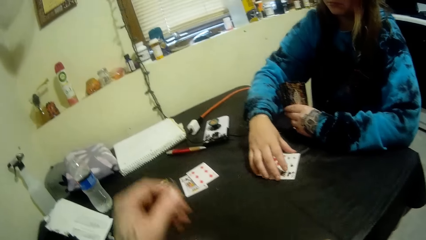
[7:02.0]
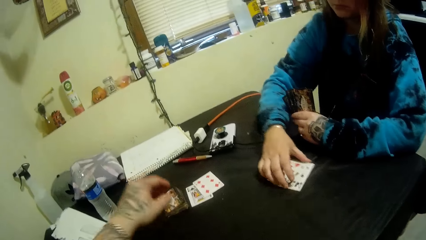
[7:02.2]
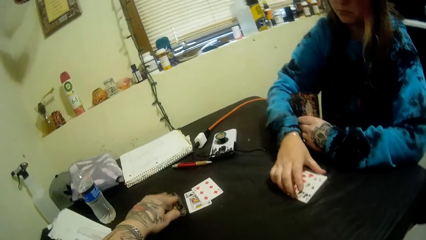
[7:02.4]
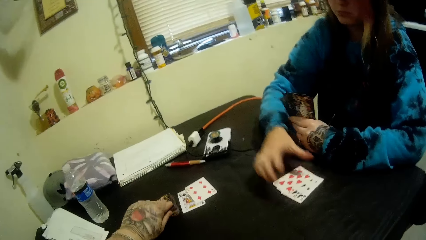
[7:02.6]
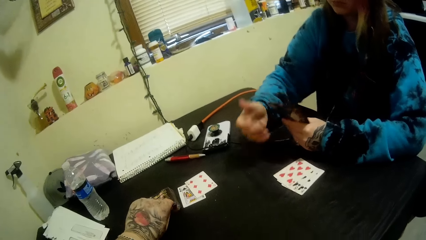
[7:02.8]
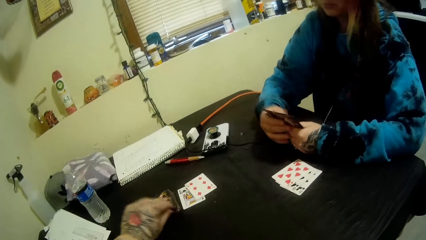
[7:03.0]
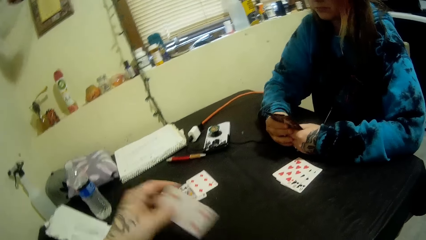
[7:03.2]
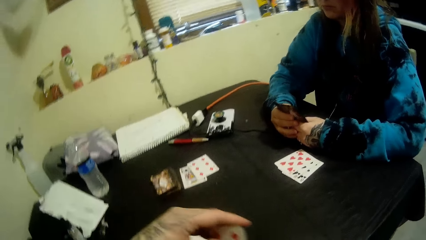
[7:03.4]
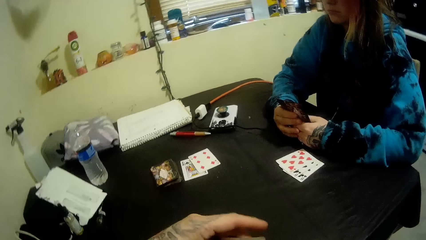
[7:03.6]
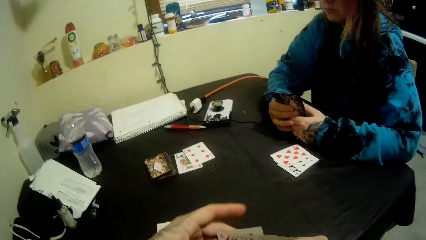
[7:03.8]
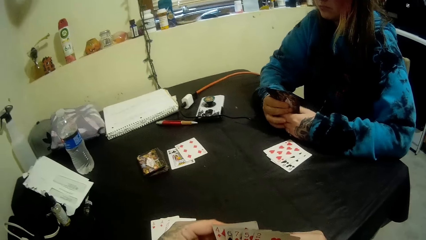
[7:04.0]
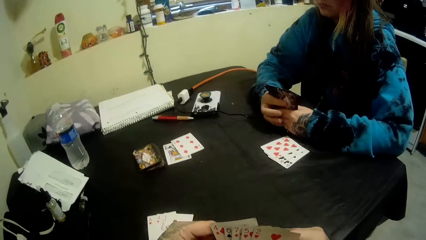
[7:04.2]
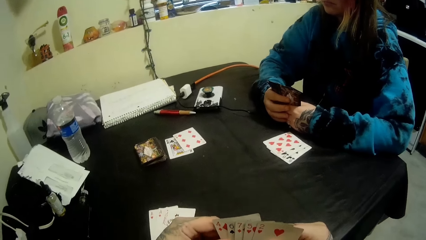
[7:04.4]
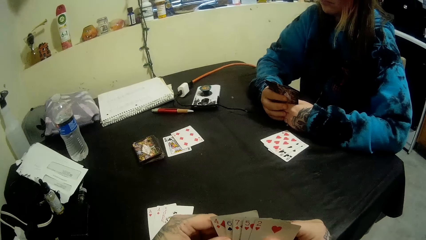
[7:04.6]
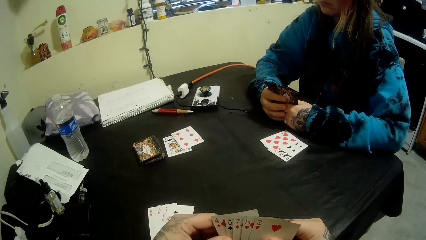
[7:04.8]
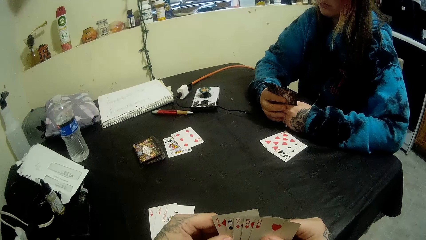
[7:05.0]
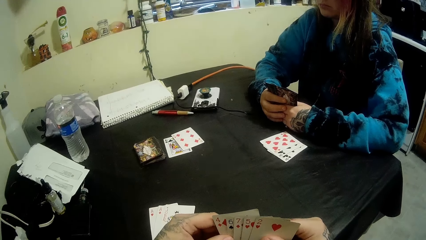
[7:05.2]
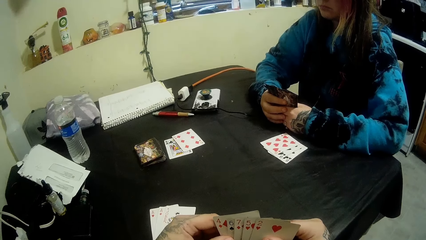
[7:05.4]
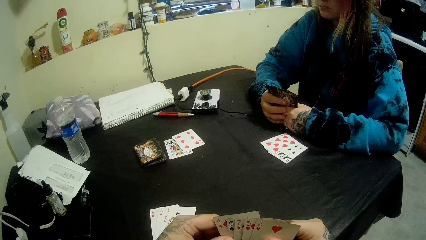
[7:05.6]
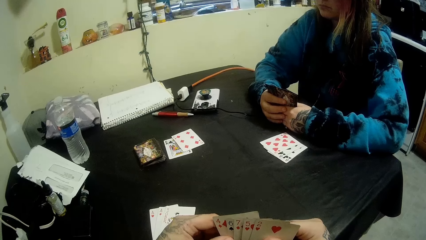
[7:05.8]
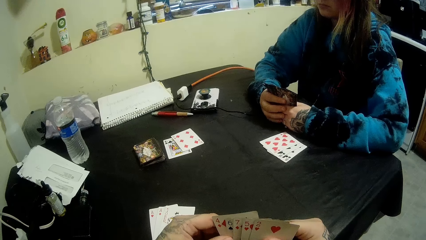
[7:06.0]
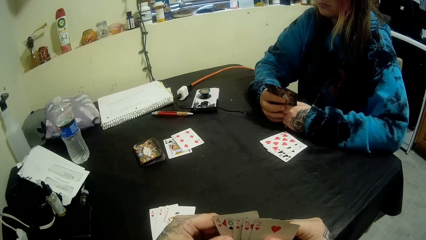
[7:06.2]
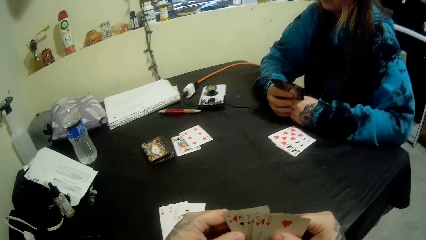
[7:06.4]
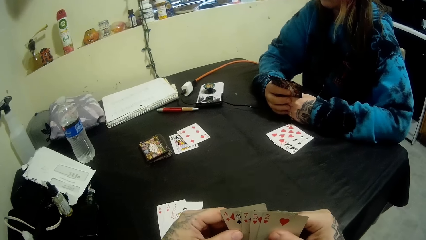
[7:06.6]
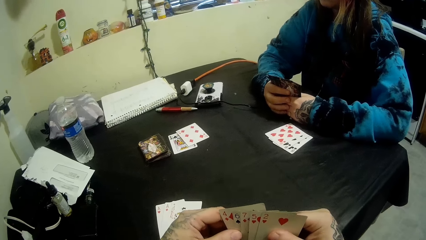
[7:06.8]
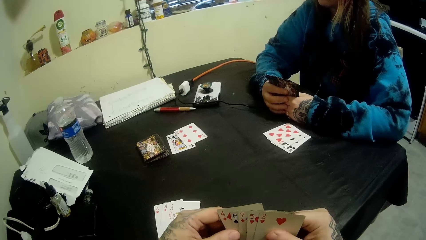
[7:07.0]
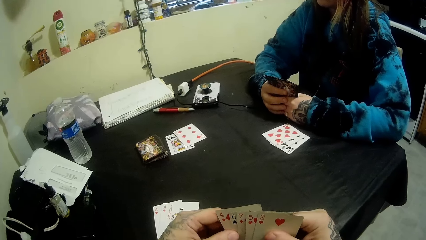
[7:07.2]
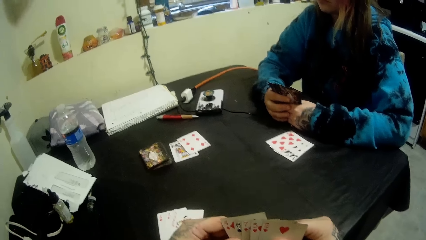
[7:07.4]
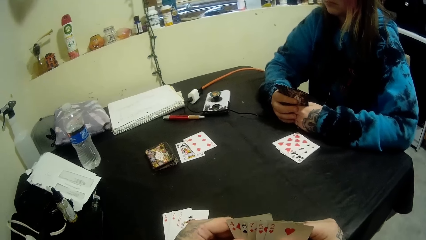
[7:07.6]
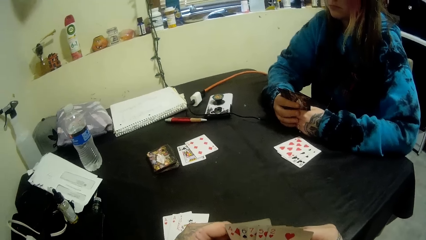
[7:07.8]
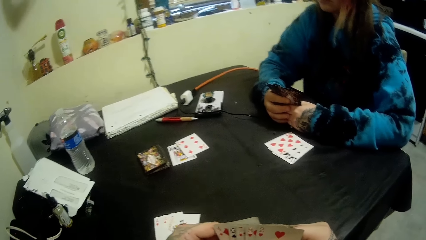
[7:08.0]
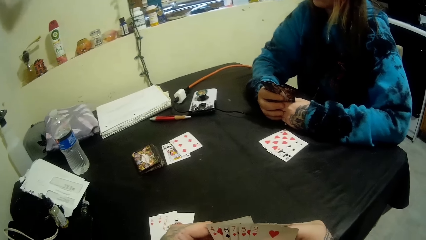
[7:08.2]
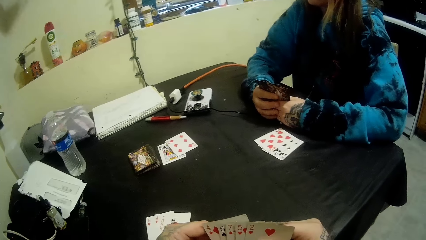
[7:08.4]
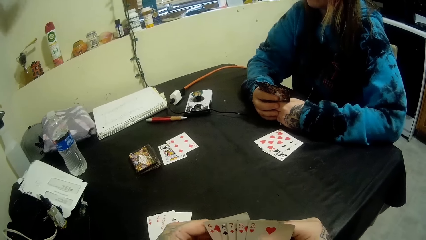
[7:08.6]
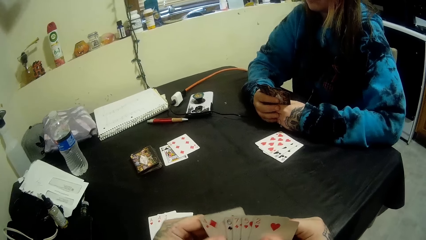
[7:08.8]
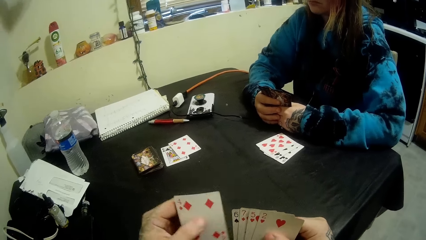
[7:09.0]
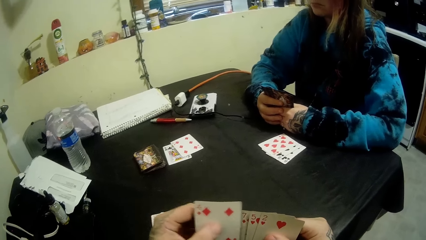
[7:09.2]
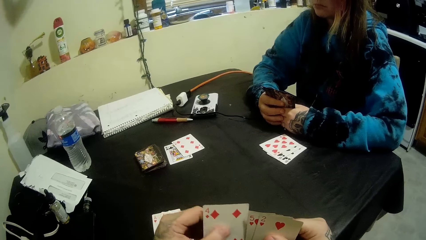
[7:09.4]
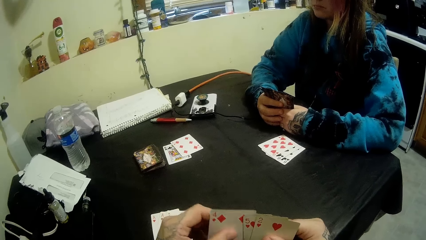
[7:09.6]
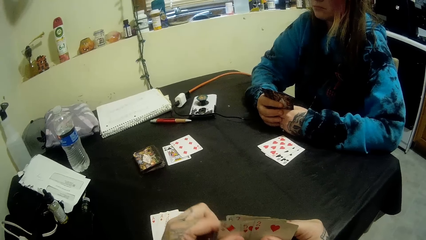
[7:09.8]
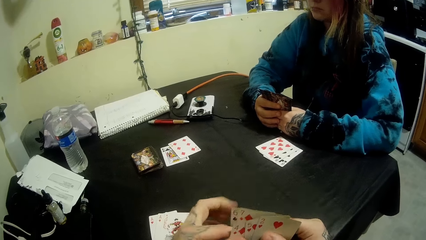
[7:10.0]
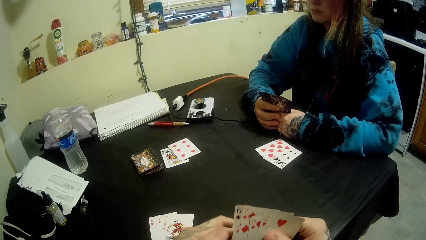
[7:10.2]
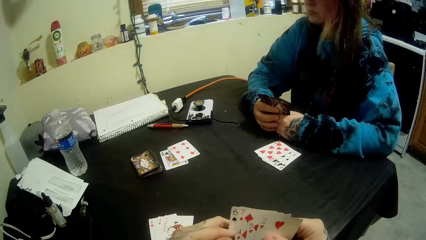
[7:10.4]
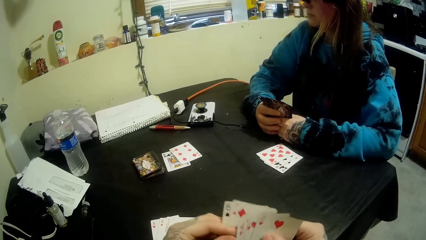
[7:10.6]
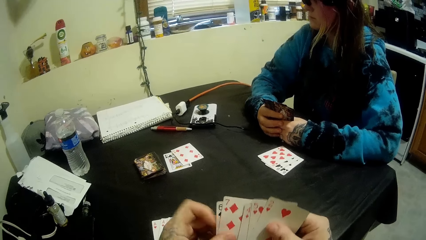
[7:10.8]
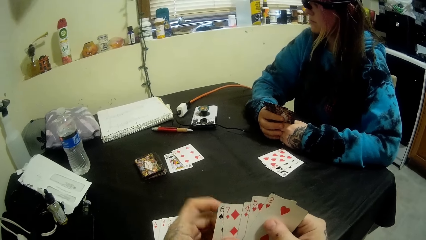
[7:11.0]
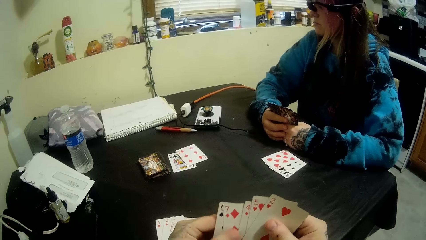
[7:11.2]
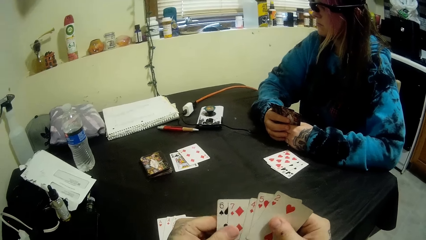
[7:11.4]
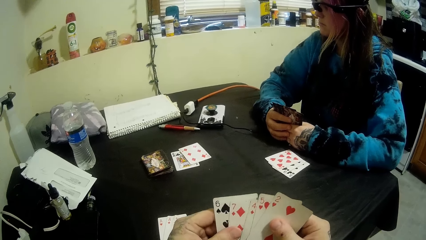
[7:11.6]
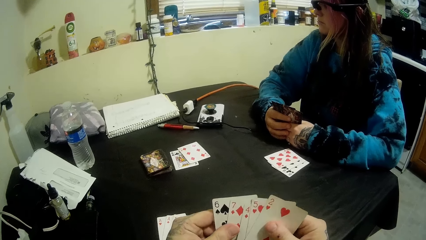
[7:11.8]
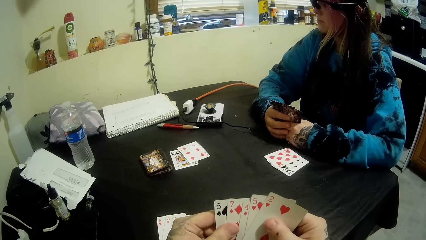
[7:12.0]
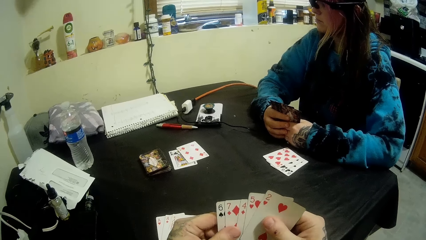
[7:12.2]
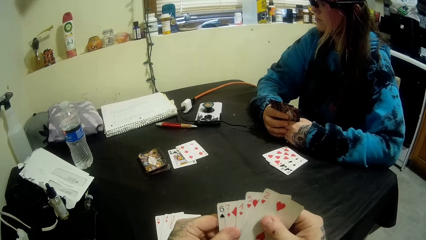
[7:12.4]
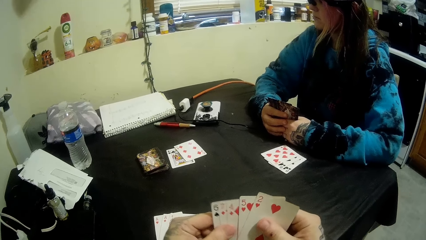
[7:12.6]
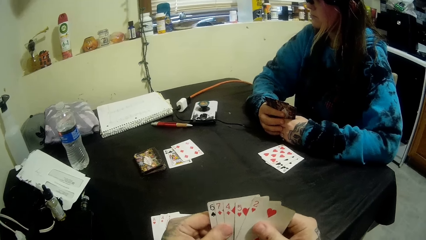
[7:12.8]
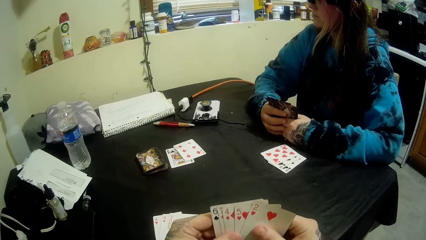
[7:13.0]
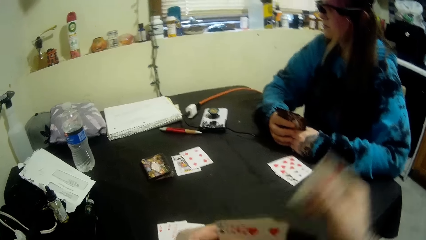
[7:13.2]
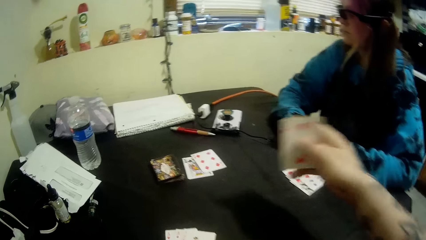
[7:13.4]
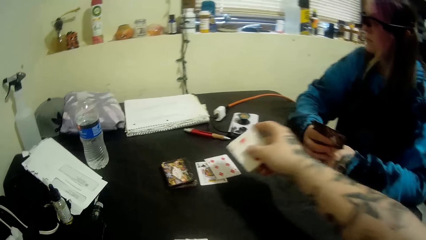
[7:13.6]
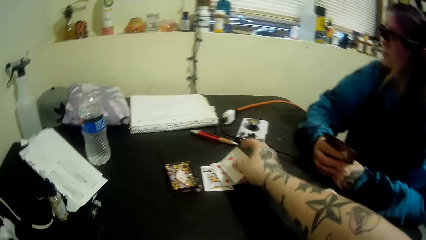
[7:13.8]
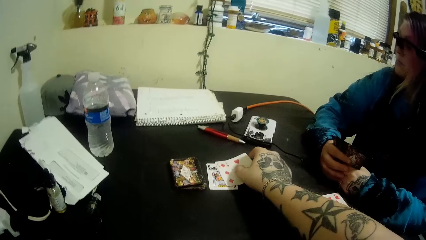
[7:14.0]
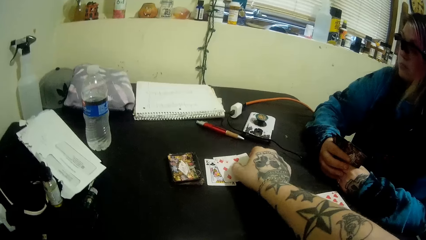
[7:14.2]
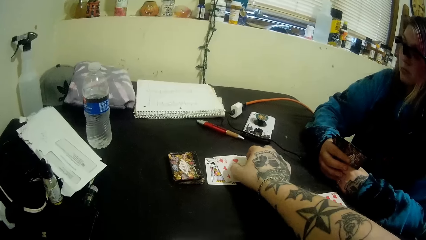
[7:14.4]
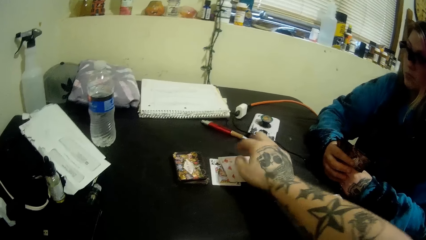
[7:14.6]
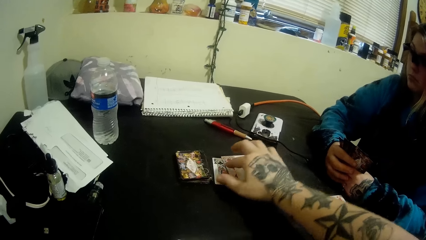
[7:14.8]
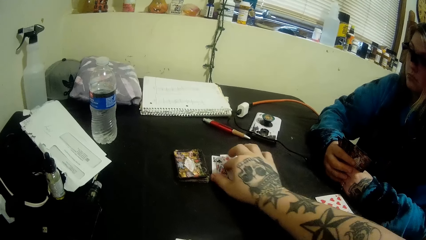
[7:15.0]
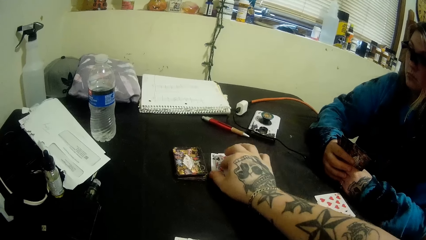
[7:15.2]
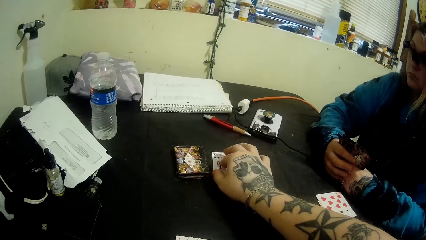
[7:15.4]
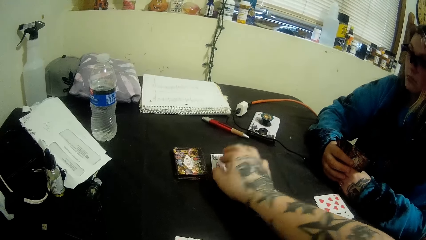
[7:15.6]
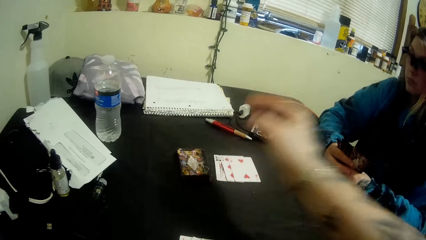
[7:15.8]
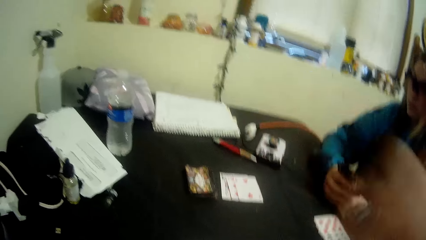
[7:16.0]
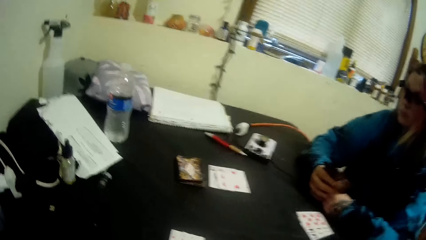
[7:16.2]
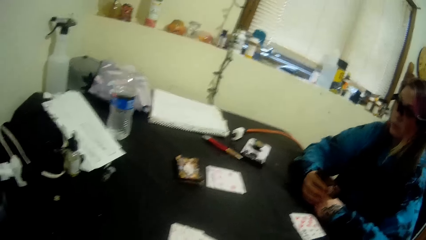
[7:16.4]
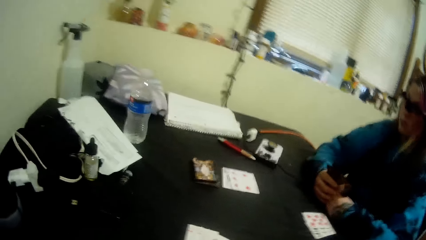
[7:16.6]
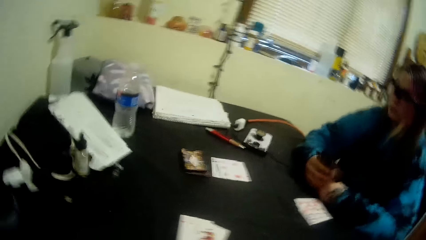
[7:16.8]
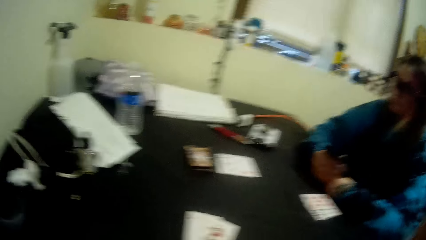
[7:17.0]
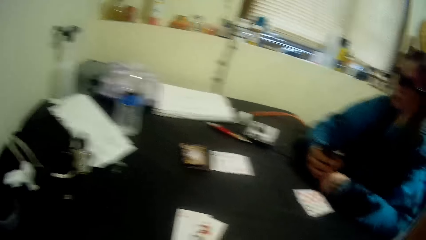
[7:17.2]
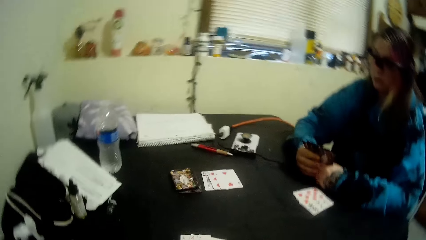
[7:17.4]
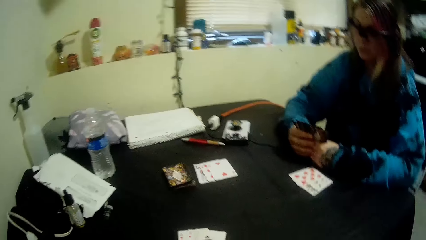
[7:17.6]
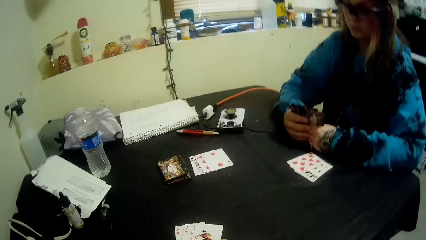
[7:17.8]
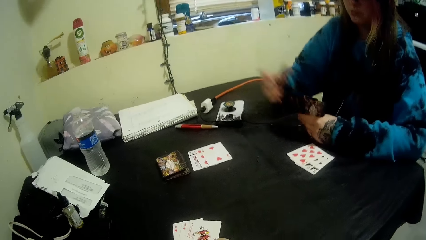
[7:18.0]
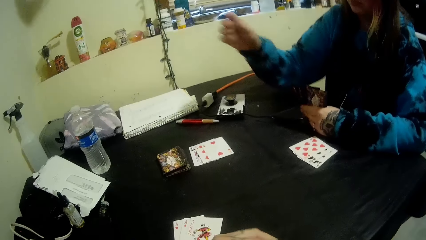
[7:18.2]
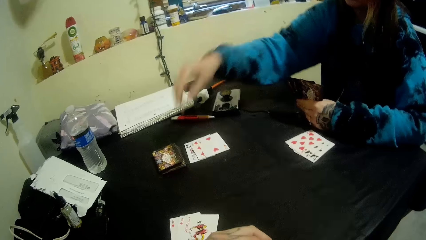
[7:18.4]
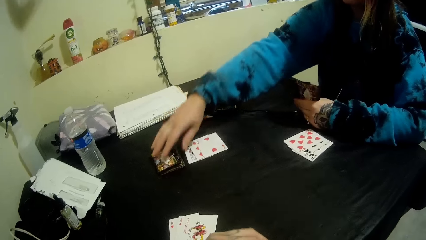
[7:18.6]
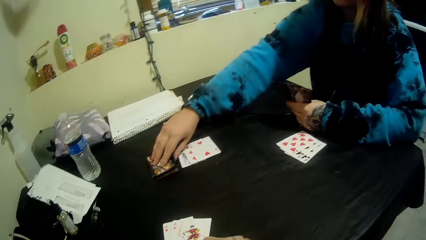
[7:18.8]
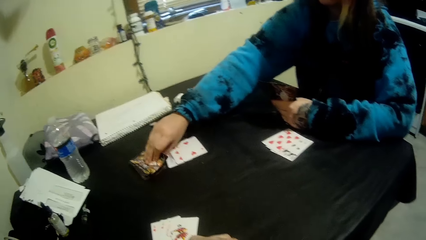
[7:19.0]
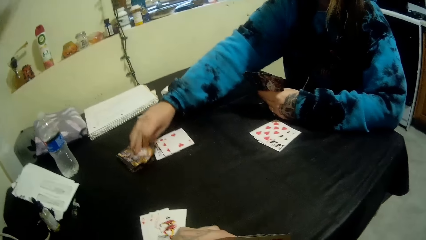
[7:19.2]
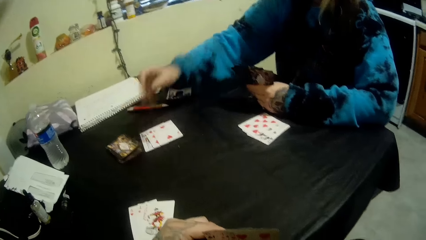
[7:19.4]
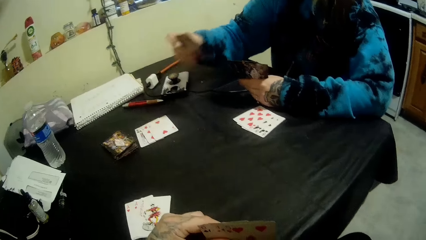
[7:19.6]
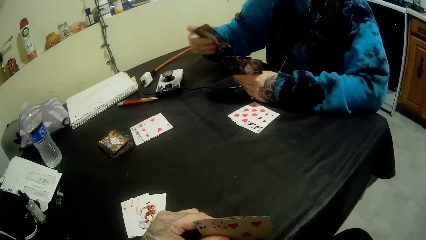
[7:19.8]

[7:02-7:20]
The camera wearer picks up a card from the table. He puts the card on the right hand. A woman looks at the cards. The camera wearer looks at the cards. He arranges his cards. He picks up the card. He drops the cards on the table. He touches the cards. The woman picks up a card from the table.
